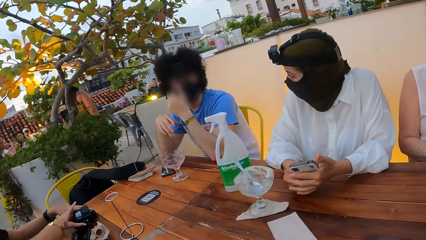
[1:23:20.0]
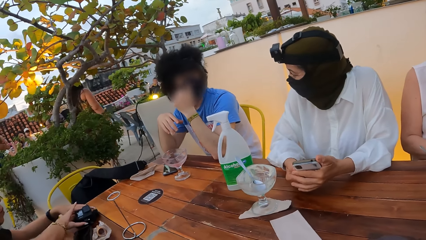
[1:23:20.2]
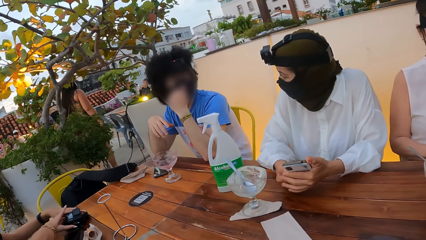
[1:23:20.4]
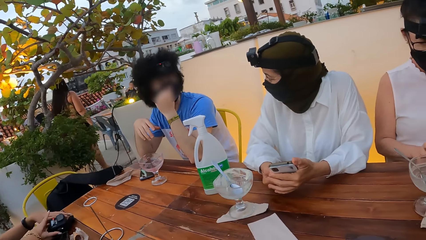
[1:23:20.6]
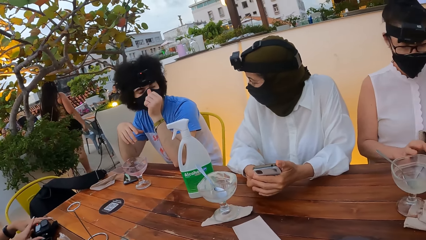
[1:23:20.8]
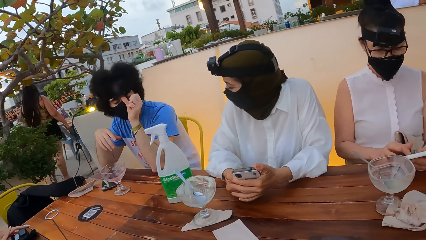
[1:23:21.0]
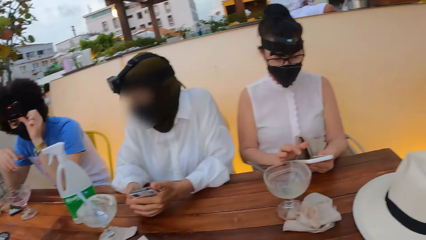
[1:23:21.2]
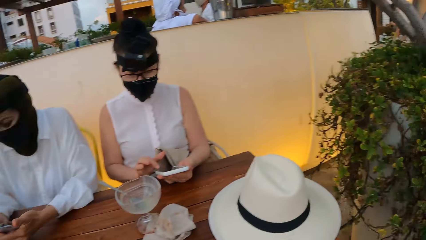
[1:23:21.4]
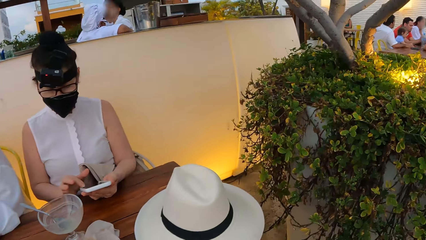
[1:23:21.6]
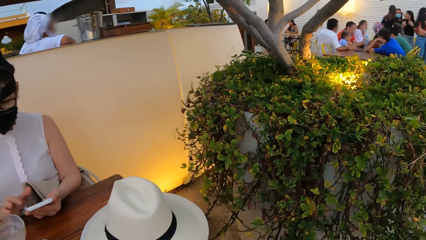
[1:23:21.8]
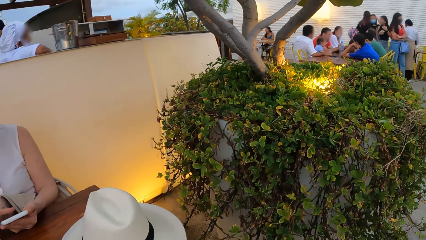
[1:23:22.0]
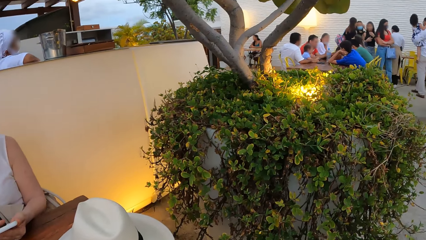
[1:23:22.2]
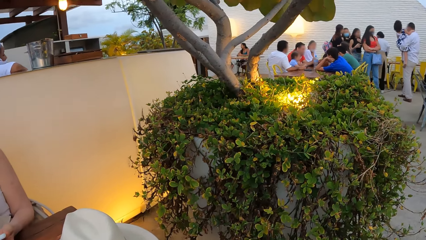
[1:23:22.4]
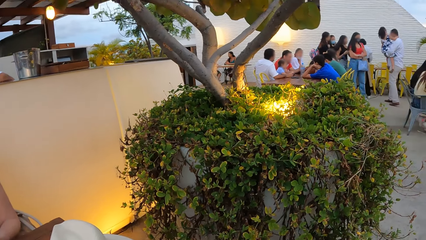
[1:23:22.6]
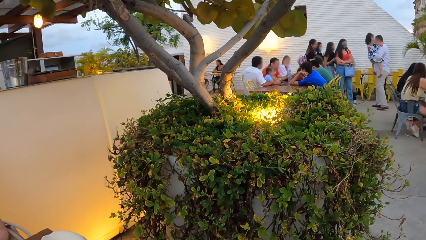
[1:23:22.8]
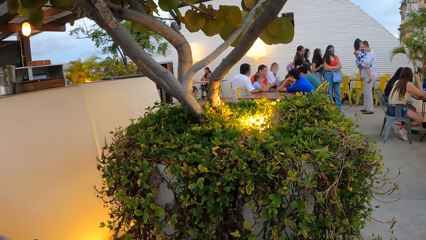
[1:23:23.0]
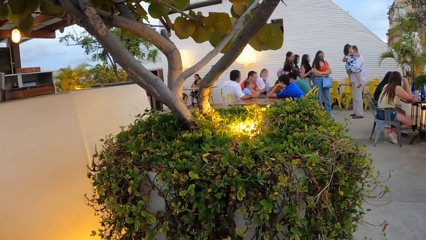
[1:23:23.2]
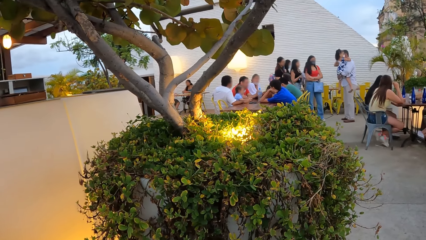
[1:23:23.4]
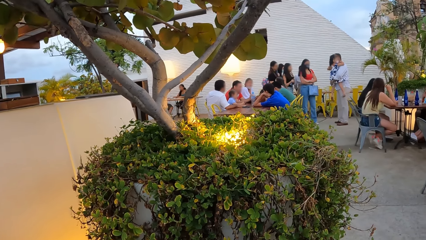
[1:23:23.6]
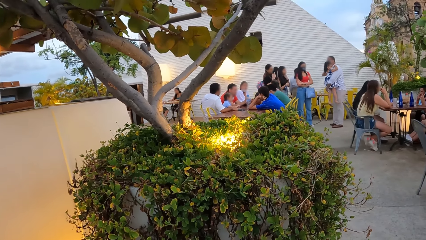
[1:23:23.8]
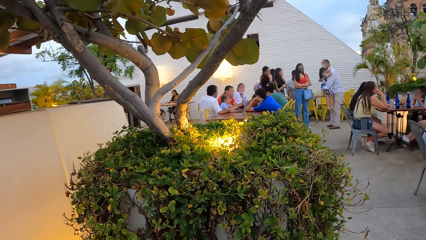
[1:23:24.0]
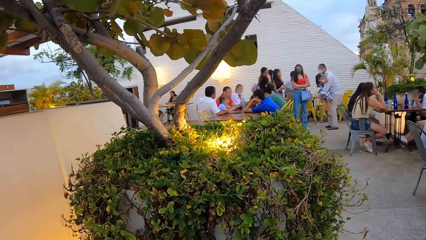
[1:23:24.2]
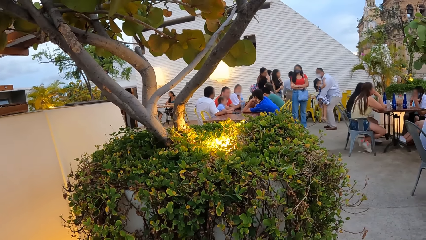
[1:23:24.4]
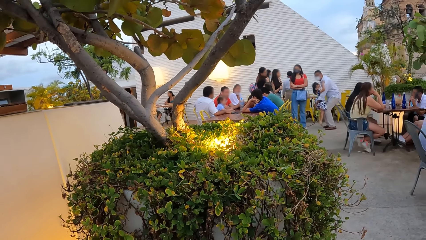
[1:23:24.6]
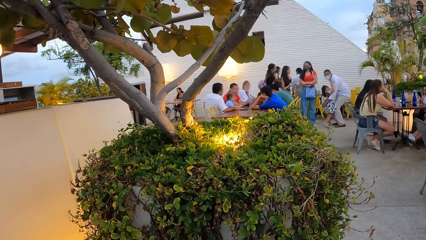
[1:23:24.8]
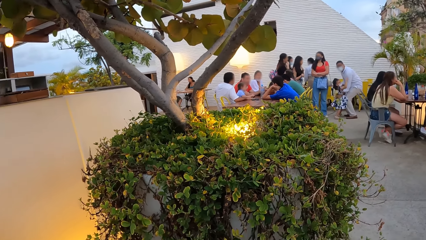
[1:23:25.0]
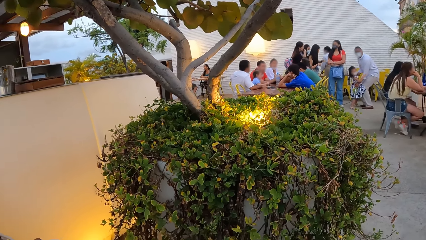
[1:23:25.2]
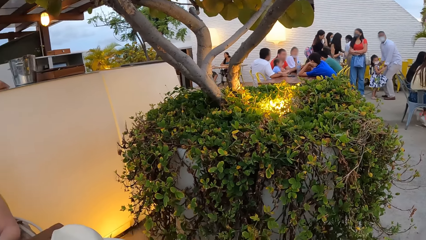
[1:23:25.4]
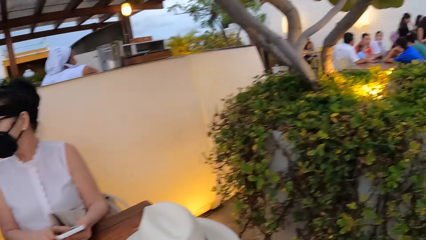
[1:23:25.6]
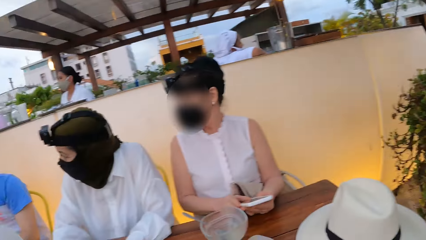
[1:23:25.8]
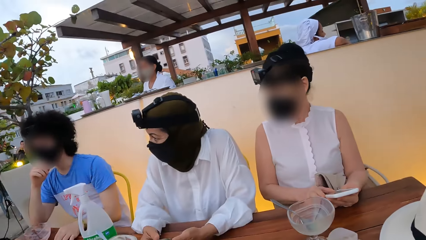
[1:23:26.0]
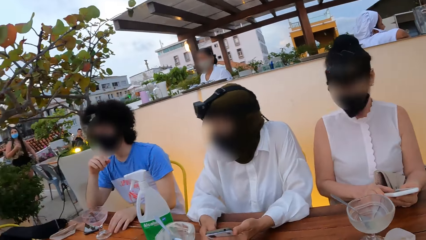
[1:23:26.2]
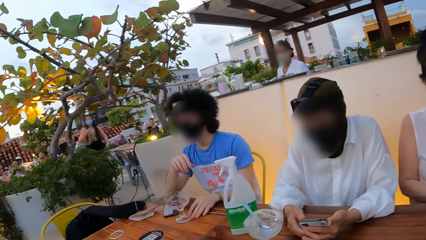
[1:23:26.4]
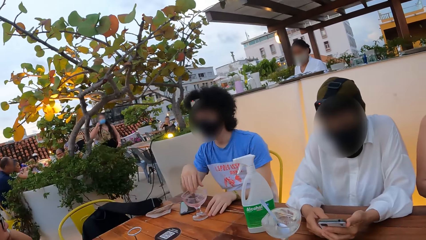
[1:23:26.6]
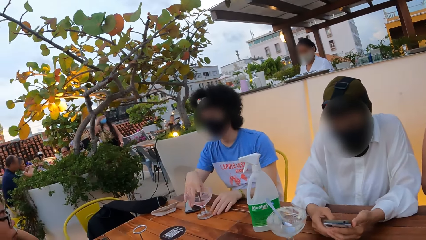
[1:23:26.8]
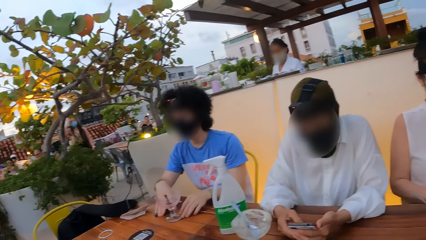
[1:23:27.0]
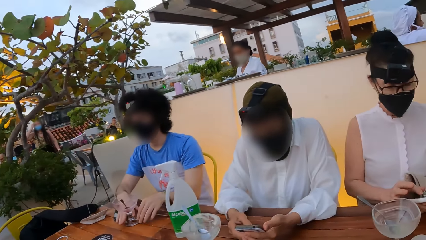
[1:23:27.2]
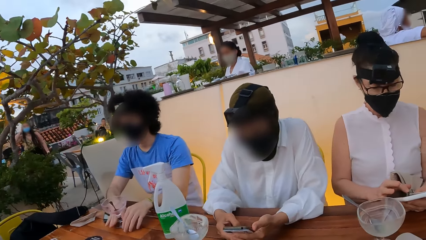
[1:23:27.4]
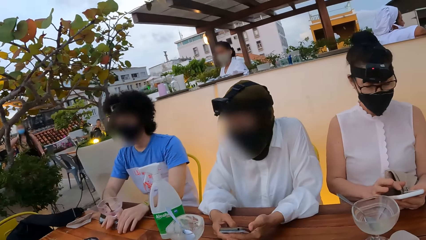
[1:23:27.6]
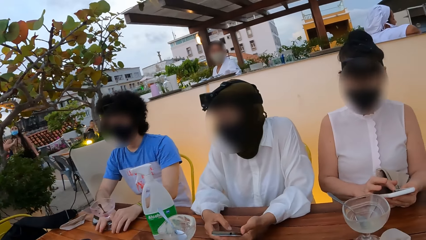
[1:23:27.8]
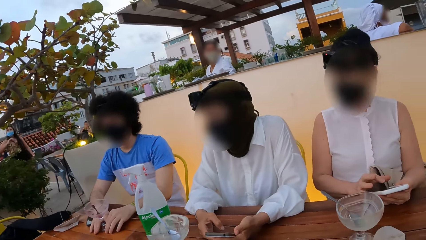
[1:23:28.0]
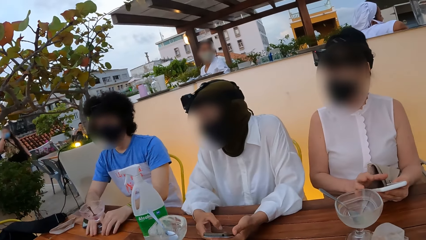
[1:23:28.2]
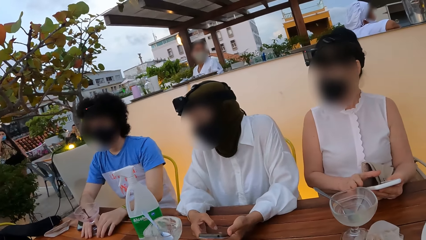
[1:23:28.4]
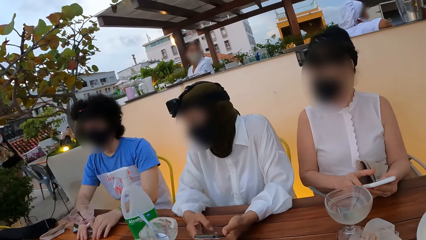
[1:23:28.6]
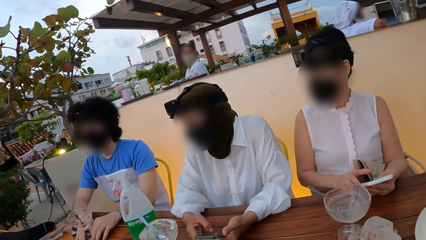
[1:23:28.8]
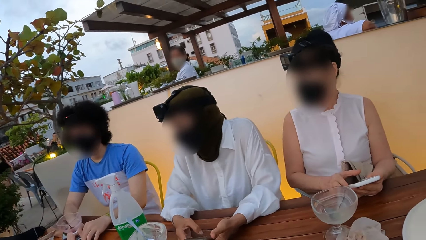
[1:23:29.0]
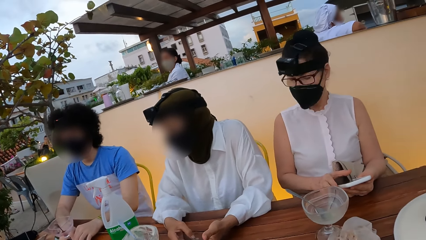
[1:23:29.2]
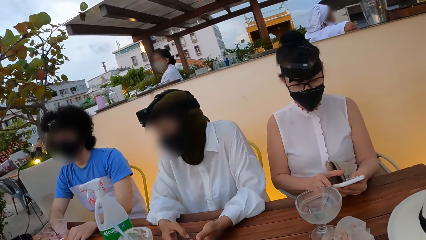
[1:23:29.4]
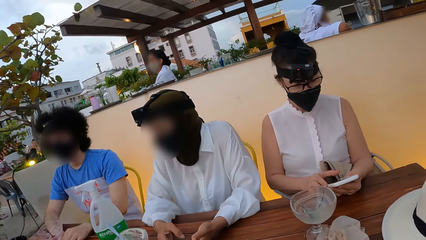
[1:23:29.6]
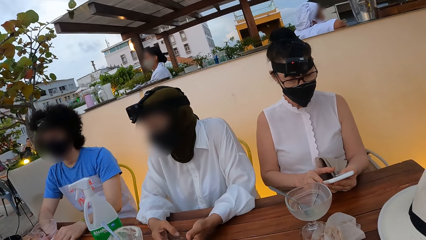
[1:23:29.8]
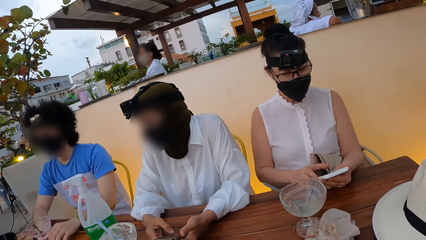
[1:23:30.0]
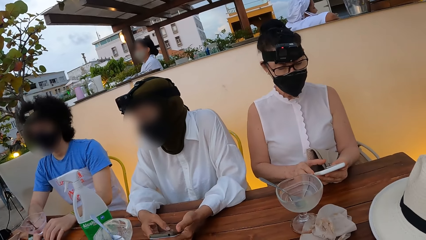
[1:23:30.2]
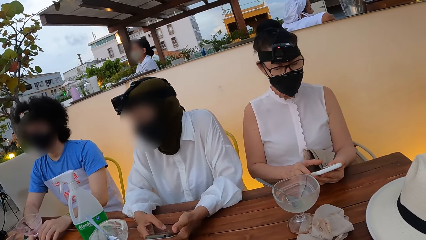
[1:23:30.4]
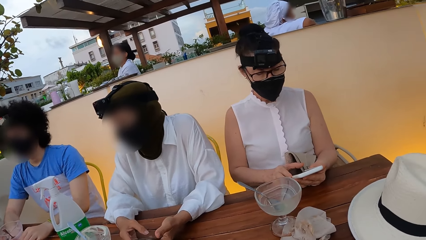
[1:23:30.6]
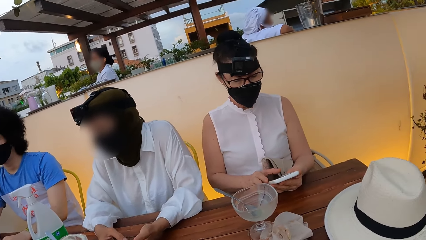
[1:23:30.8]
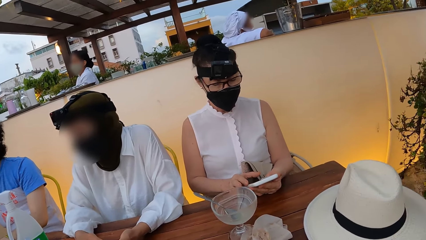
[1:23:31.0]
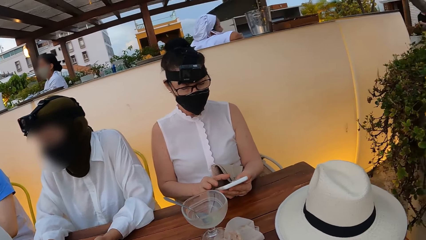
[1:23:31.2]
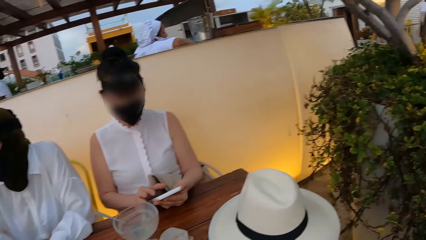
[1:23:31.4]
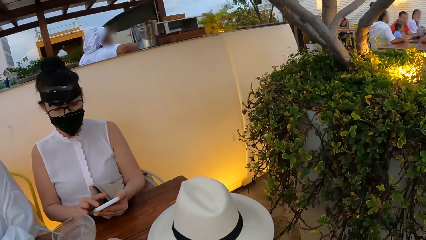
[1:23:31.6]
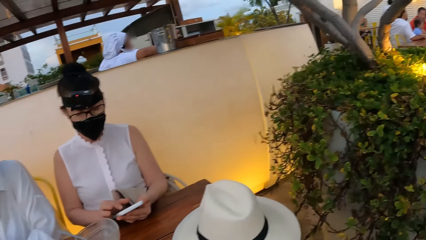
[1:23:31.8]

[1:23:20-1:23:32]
A person uses a phone. Another person uses a phone.

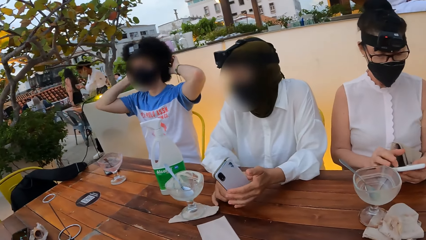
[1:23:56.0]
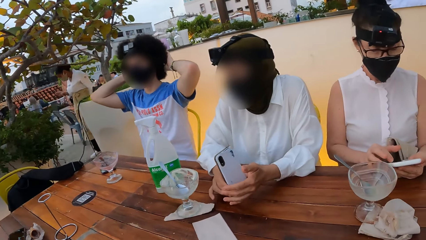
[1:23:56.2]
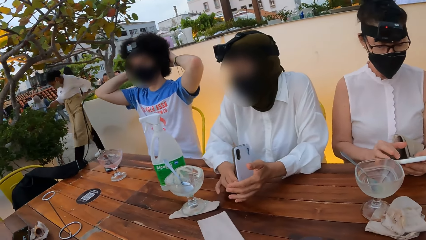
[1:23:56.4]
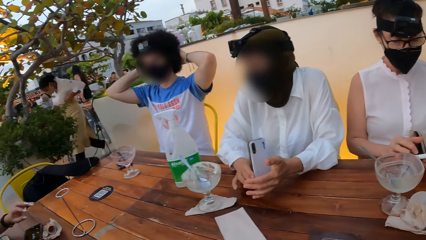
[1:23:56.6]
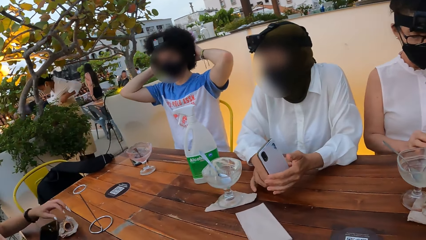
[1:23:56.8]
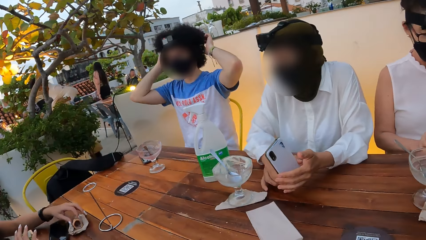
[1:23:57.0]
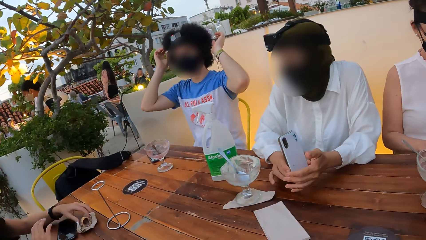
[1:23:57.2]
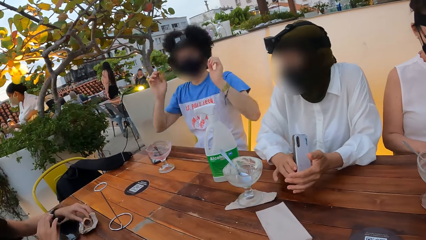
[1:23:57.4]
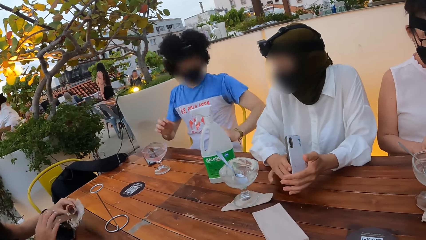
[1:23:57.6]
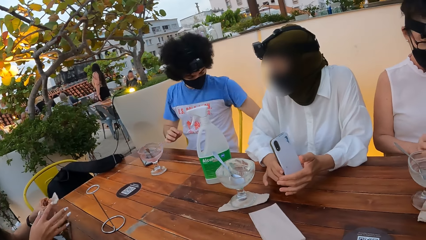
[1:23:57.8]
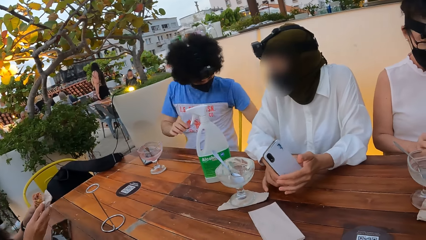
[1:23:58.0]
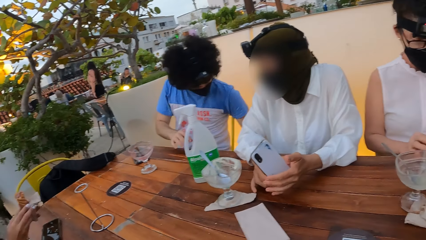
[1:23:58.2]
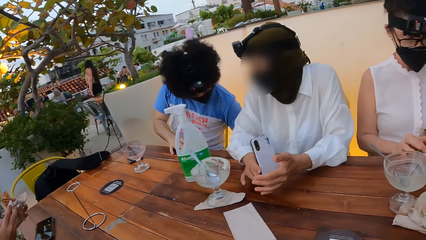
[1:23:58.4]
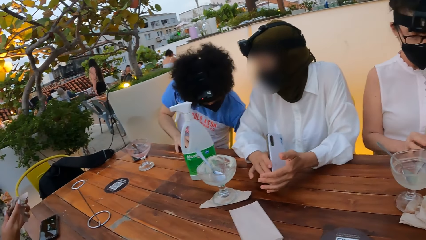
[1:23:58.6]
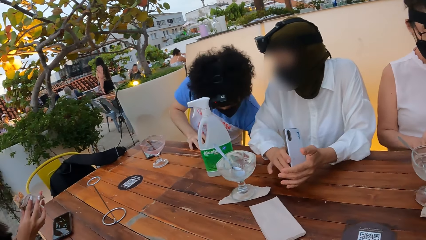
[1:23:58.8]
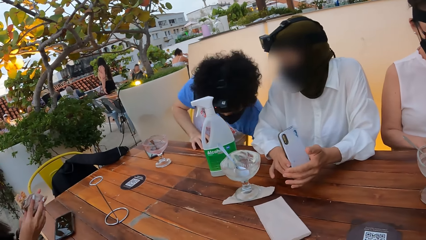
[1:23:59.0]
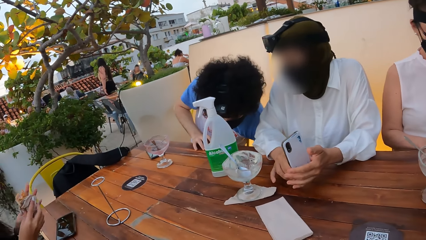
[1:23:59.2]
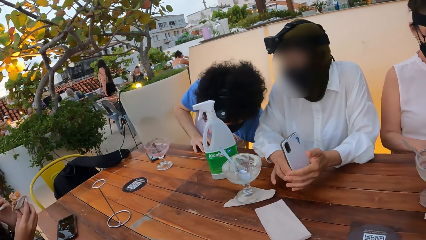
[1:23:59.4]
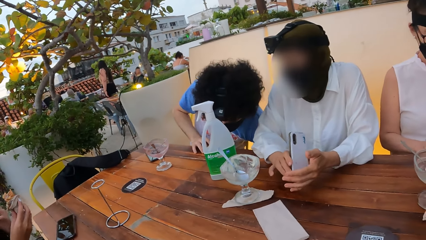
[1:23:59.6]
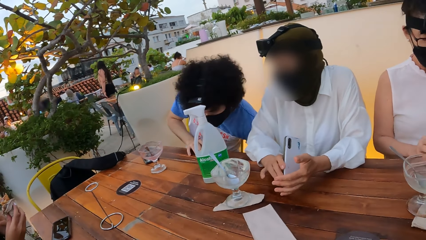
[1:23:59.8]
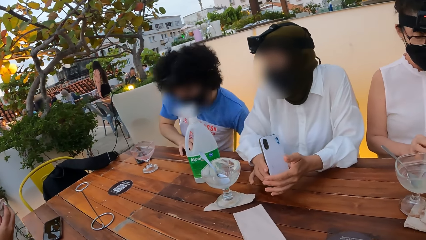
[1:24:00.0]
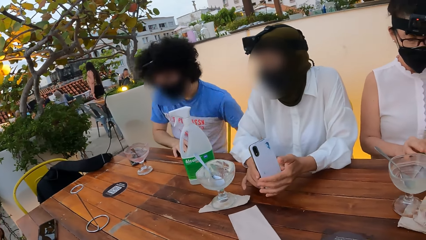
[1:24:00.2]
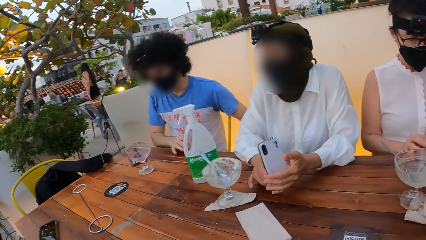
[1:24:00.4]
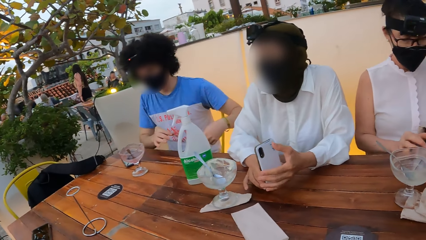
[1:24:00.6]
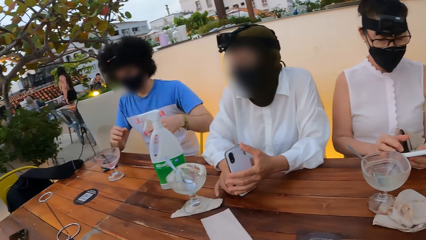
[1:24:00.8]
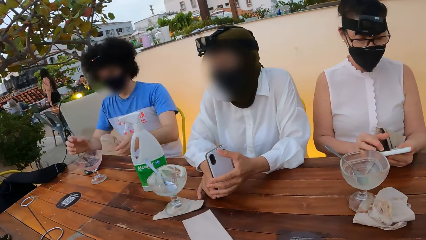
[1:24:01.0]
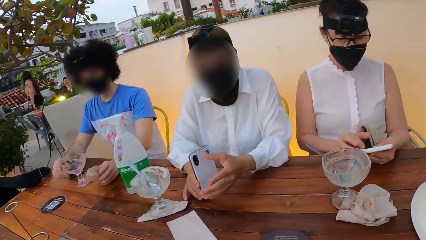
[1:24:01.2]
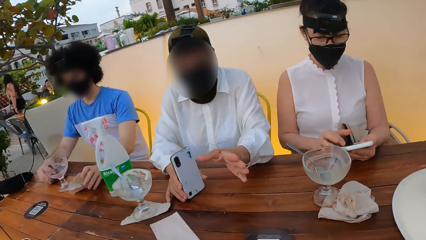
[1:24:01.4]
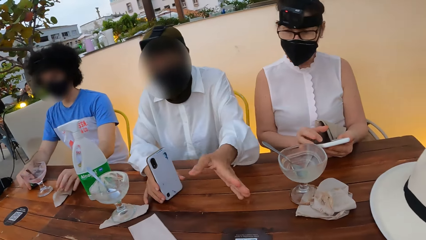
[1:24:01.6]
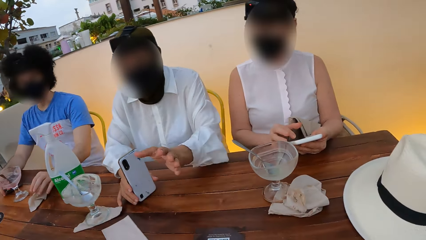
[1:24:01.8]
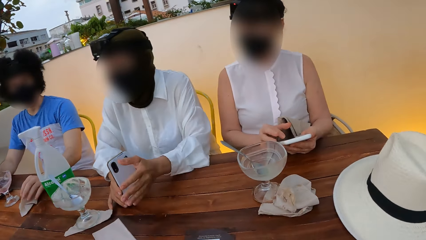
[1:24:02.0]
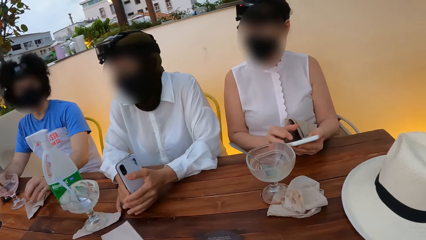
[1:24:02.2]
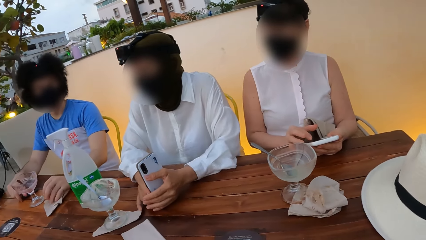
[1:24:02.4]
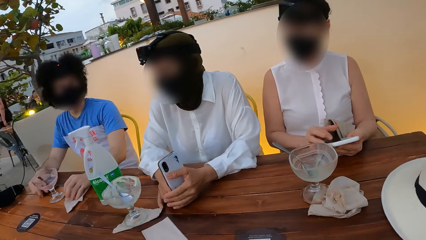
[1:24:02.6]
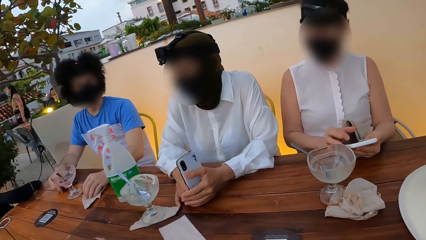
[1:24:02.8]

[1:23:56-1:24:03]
A person picks up a serviette from the floor and places the serviette on the table.
